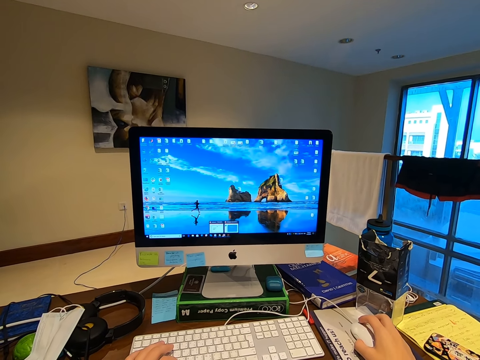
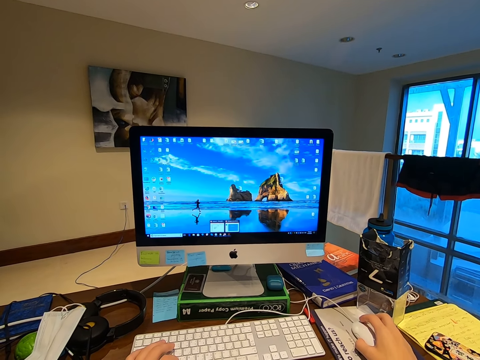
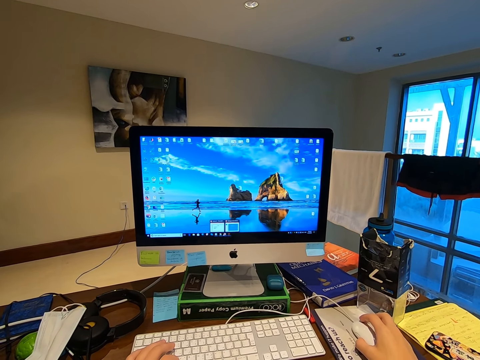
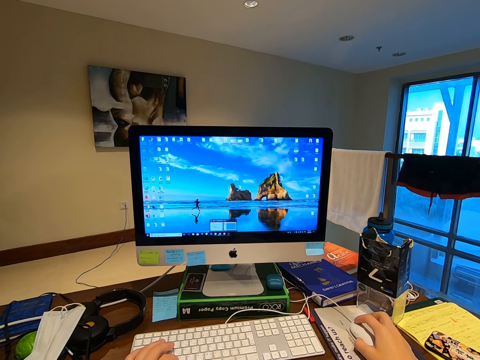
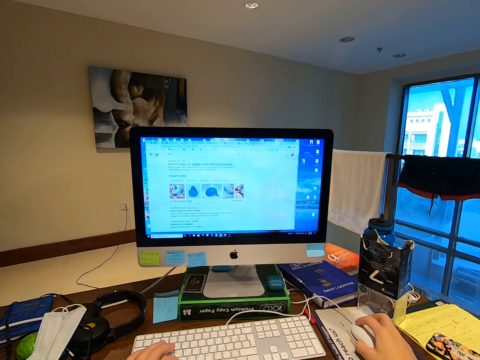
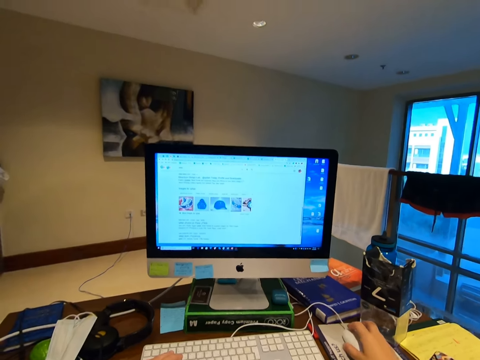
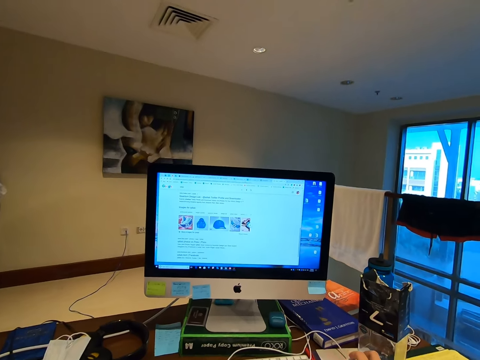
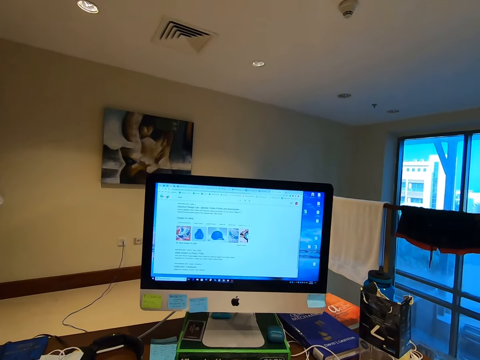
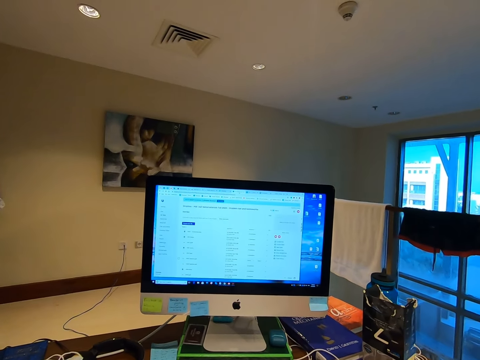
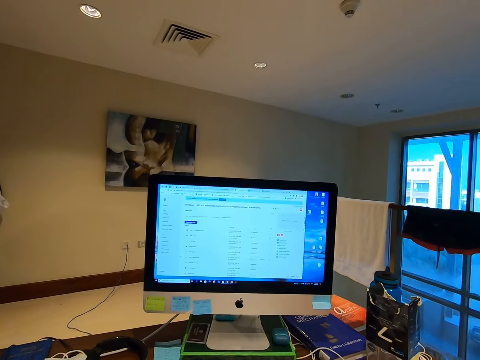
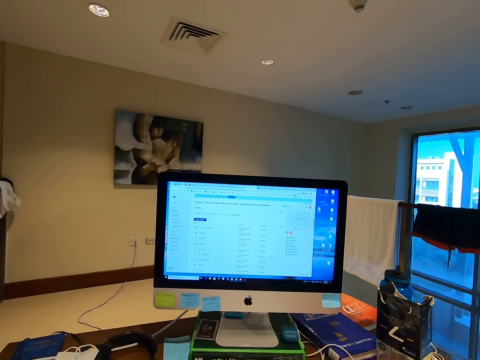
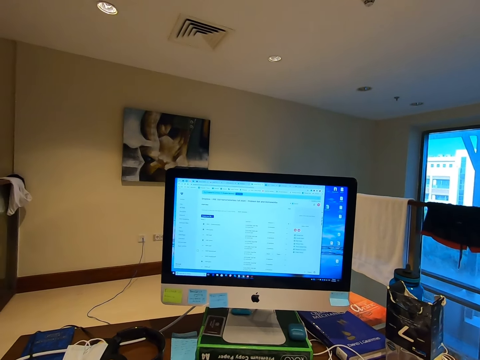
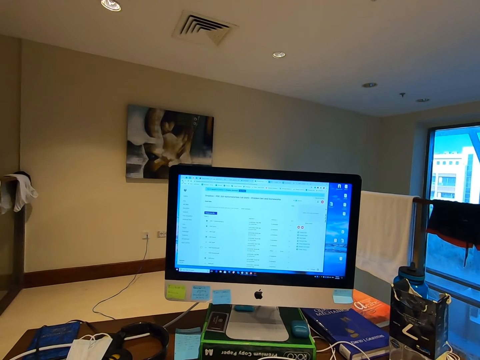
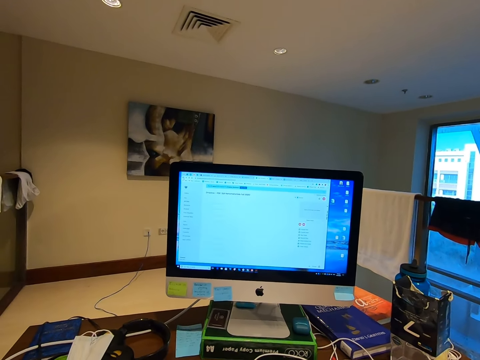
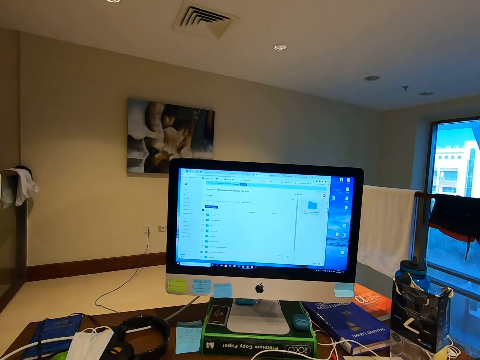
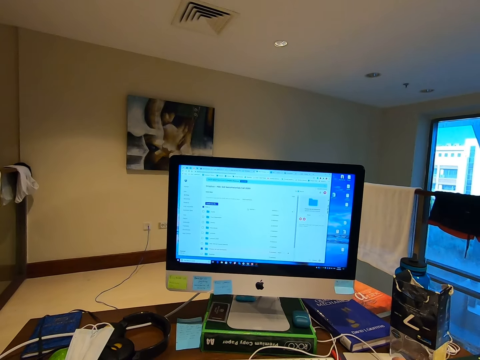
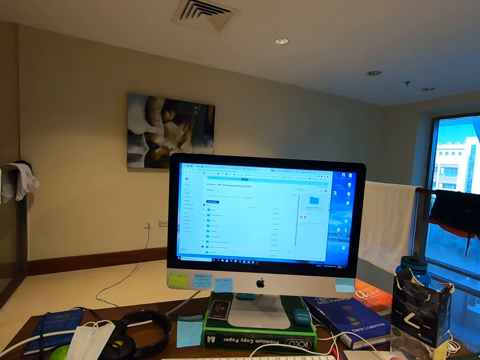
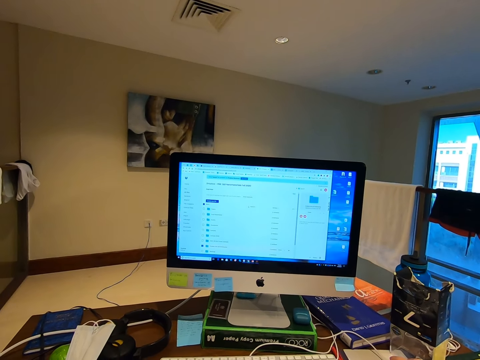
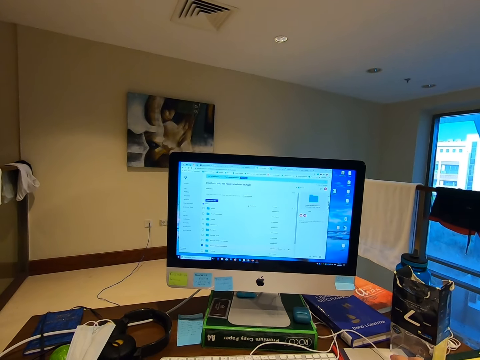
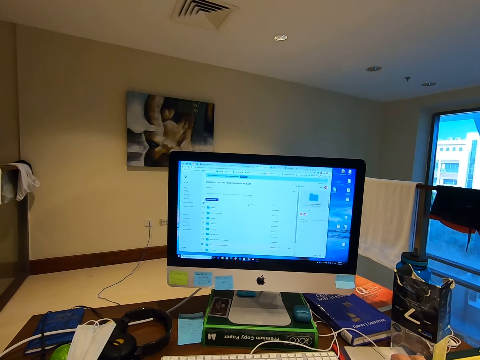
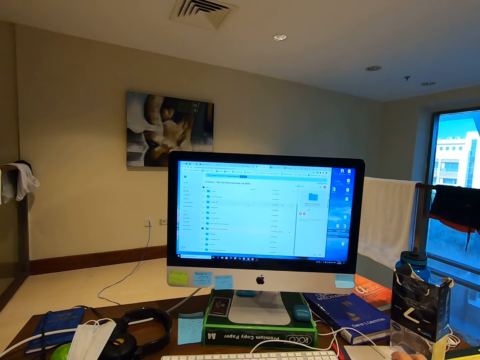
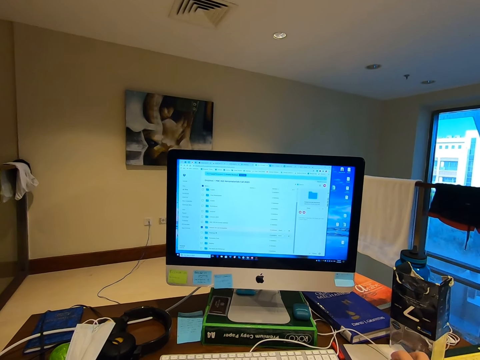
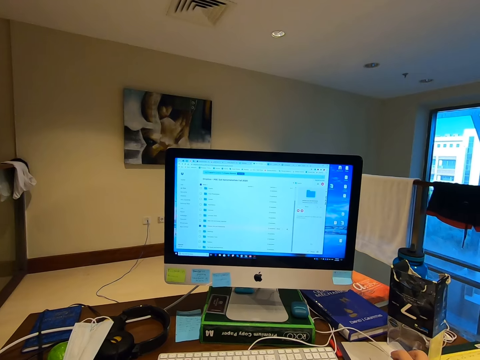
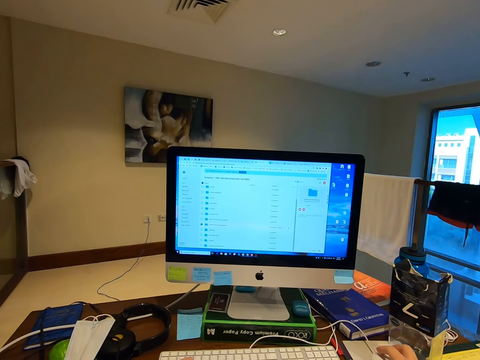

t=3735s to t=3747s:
The camera wearer opens the browser. They navigate to another application. They navigate the application with the mouse.

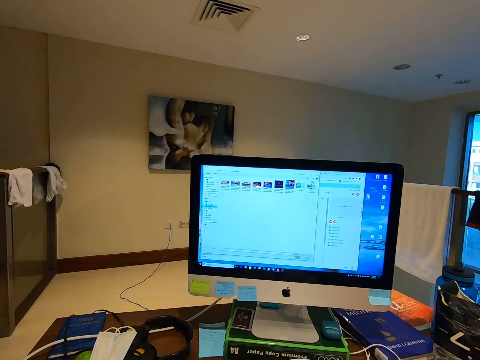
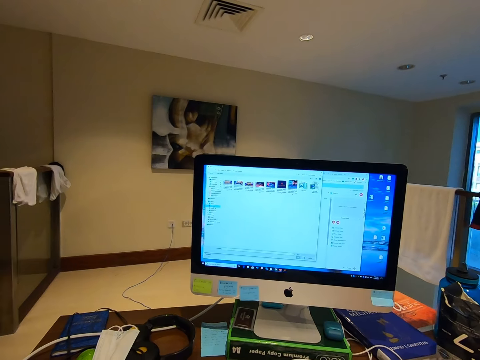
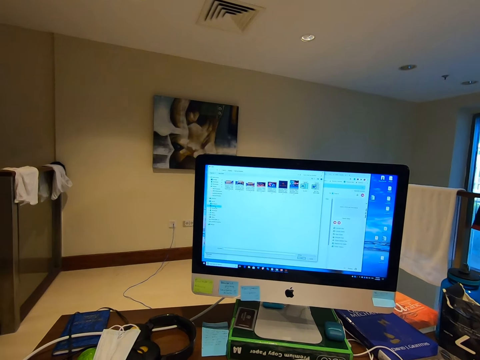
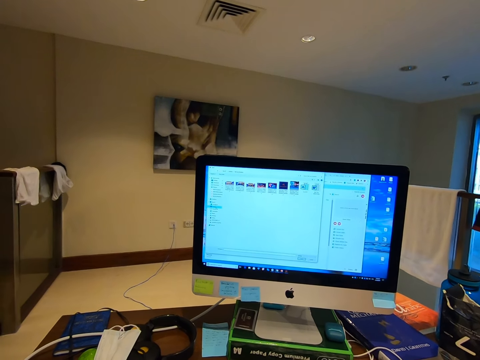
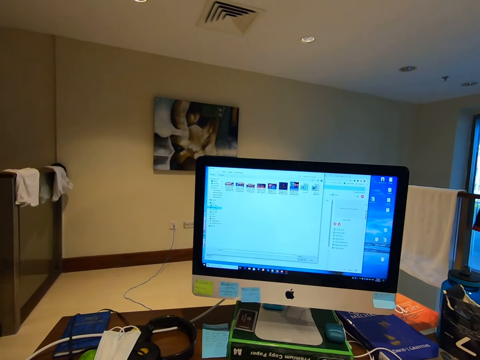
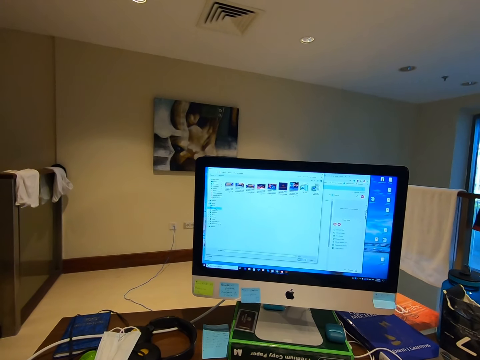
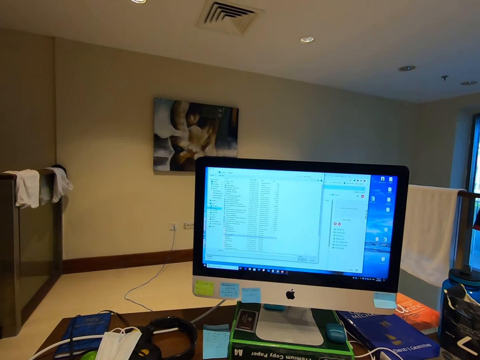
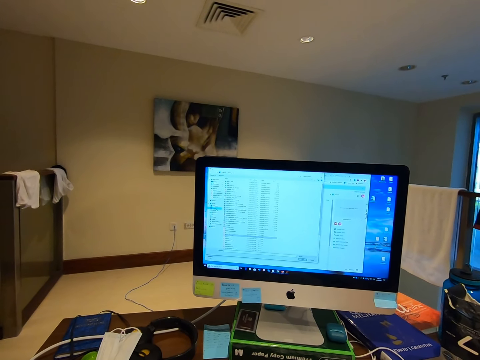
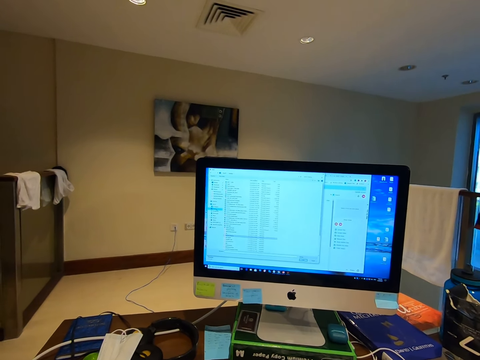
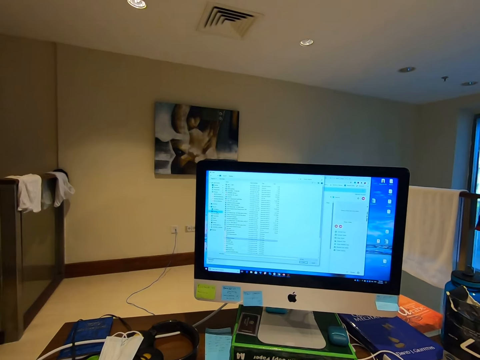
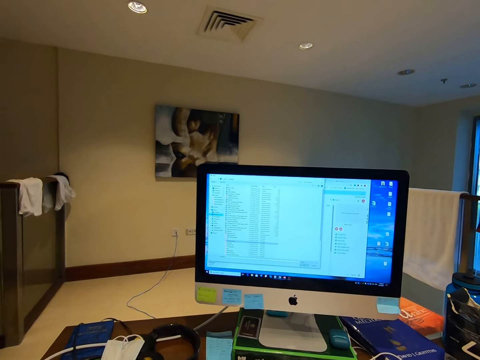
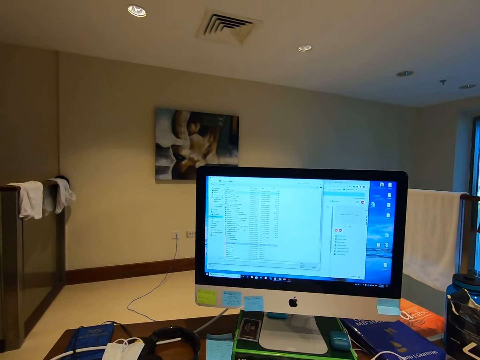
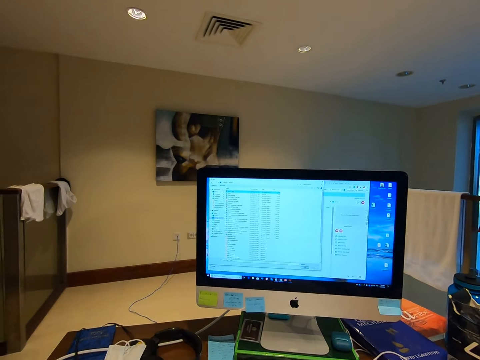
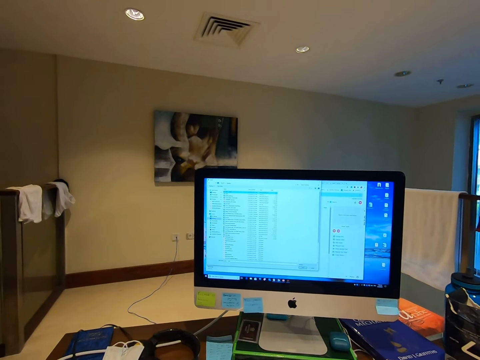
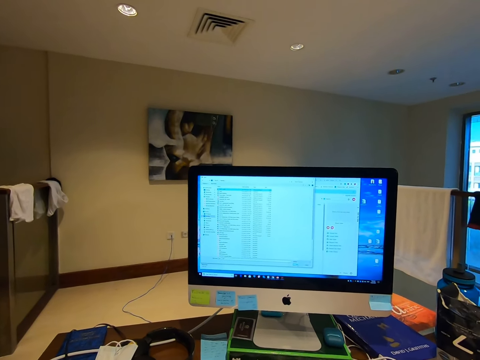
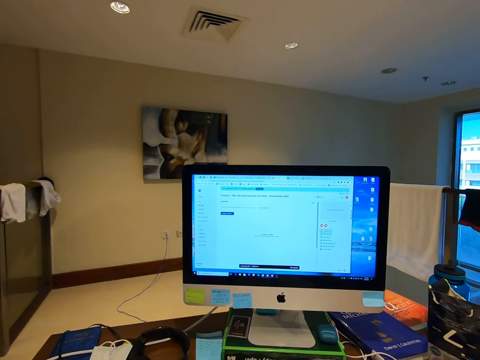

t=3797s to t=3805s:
The camera wearer navigates the application with the mouse.

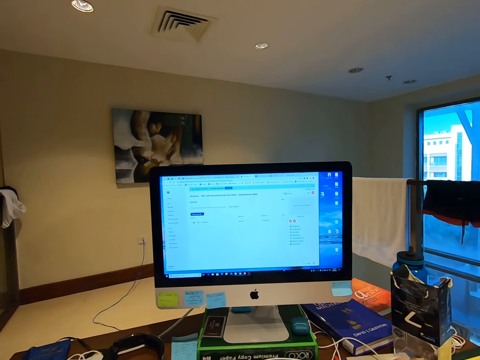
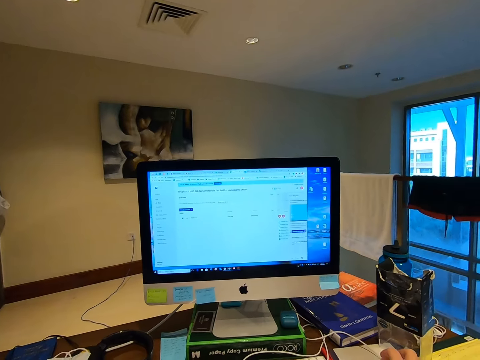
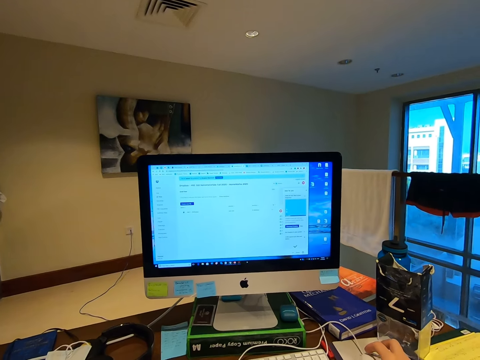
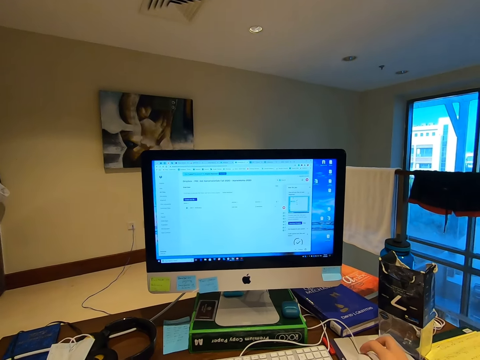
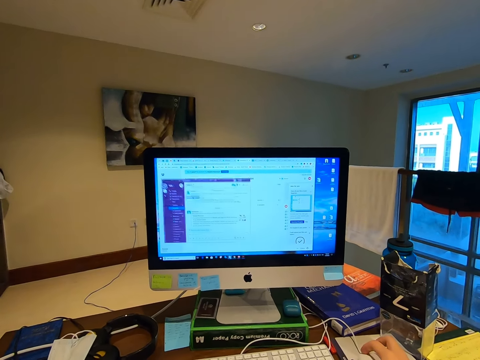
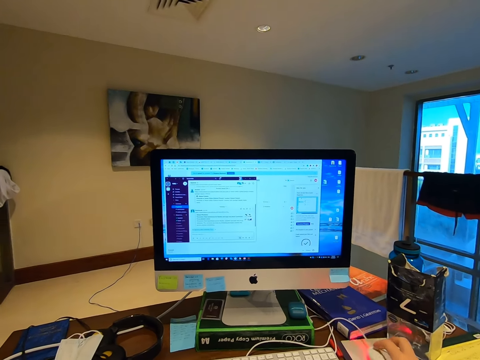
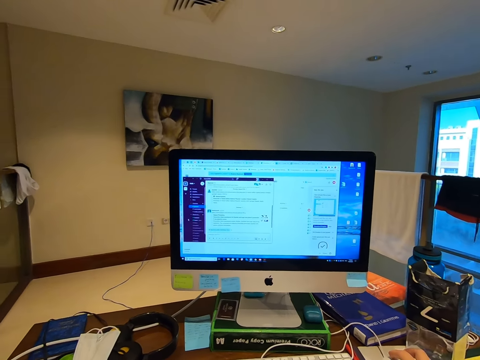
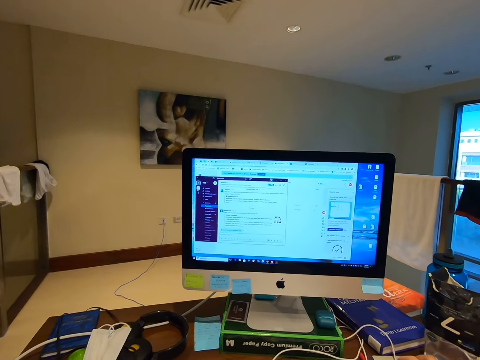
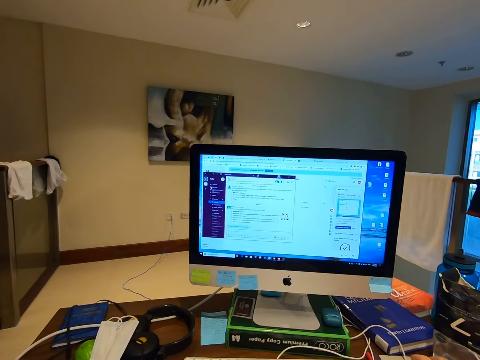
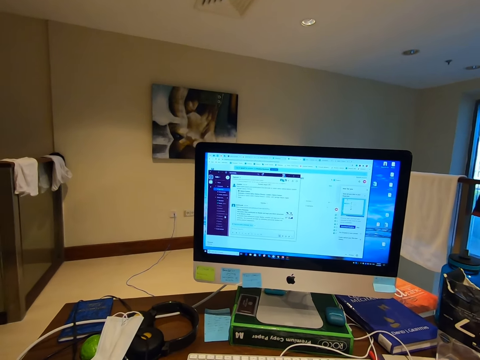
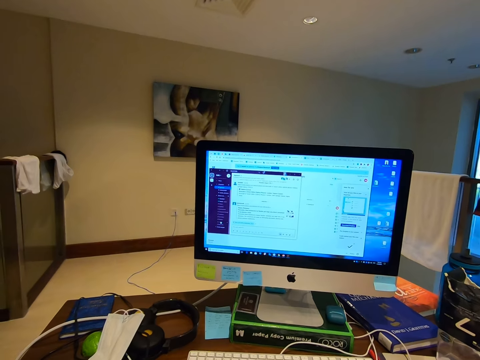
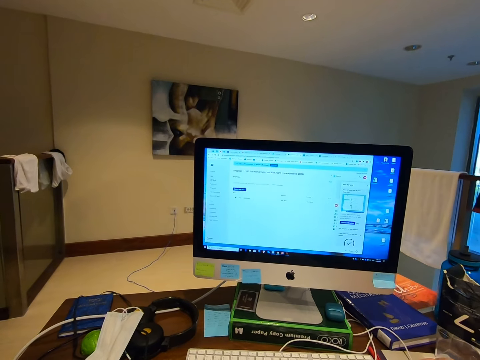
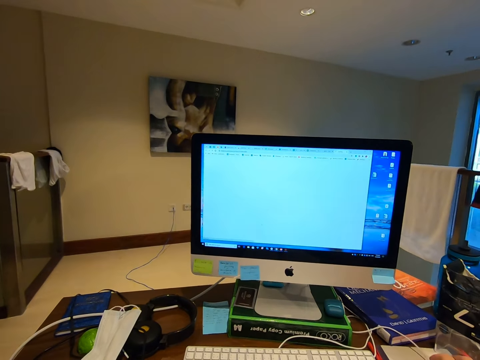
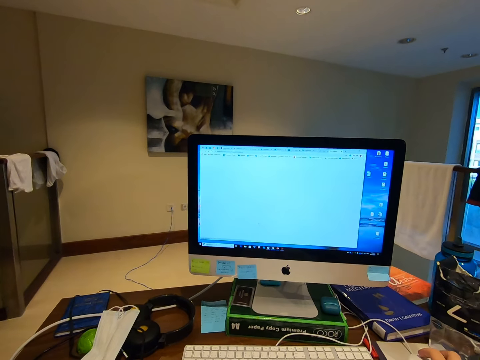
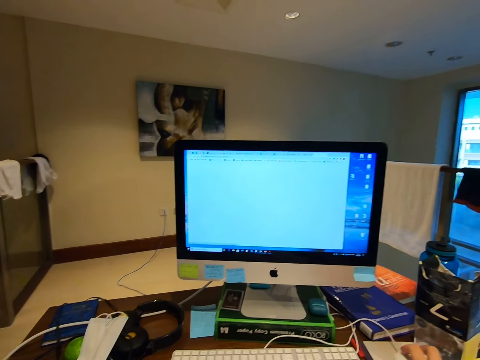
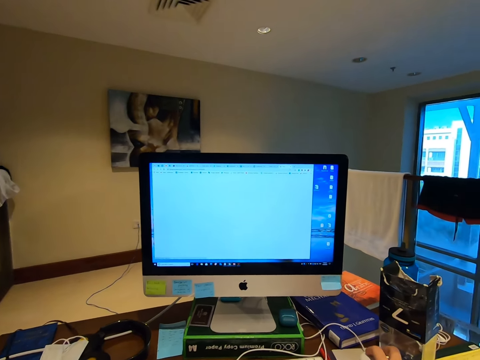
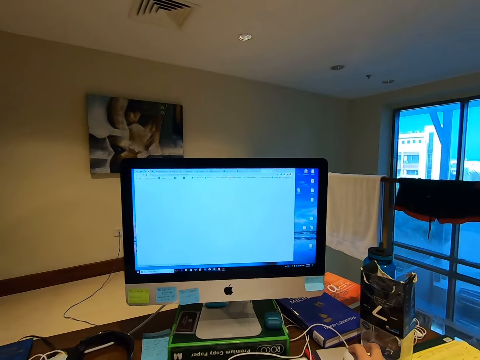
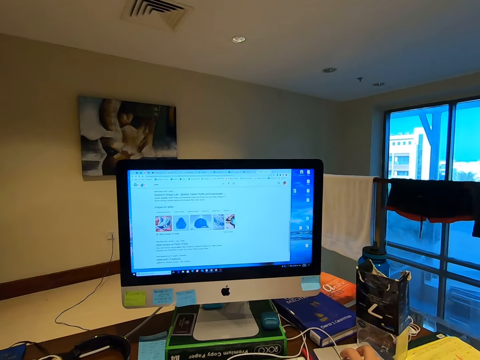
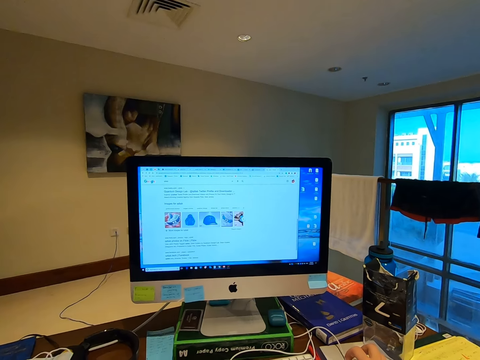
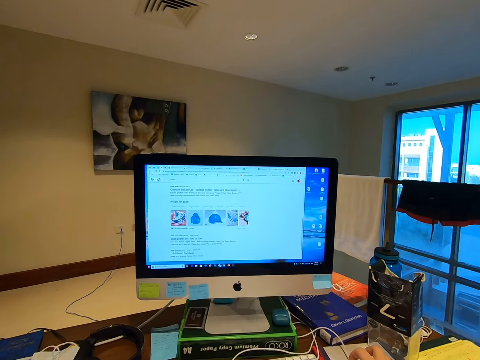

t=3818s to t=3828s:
The camera wearer opens an application. They navigate the application with the mouse.
